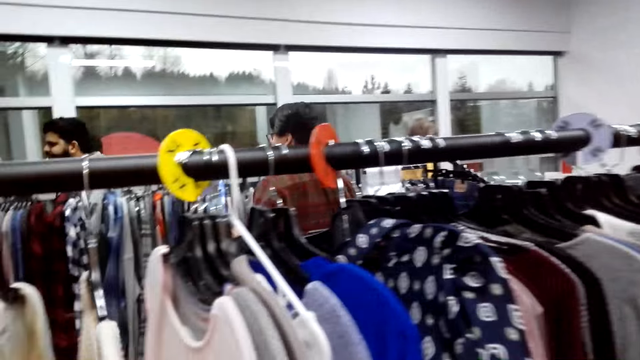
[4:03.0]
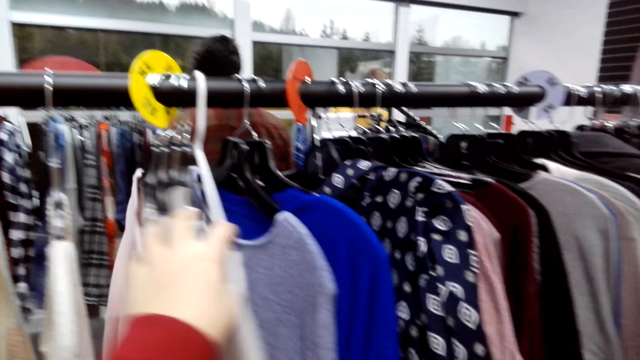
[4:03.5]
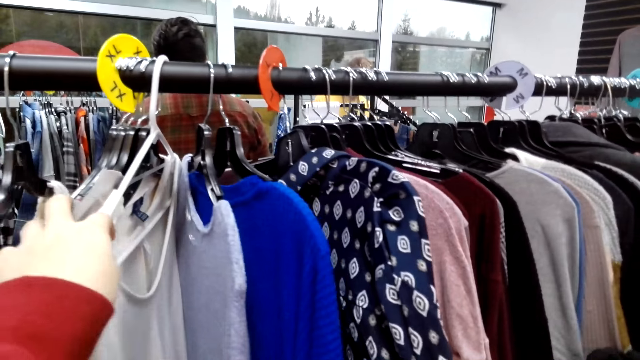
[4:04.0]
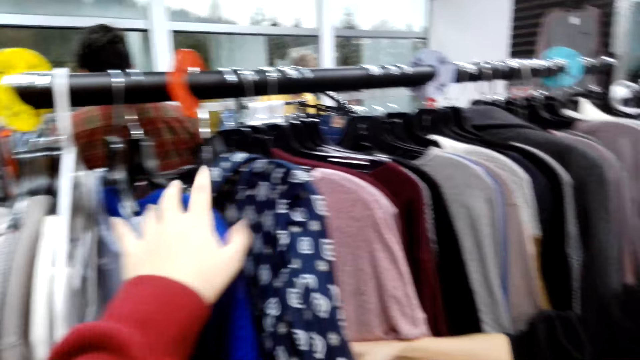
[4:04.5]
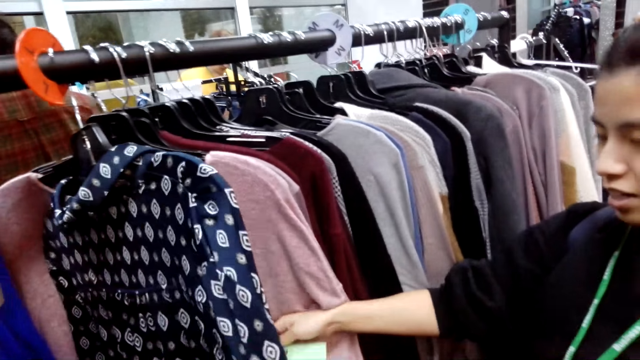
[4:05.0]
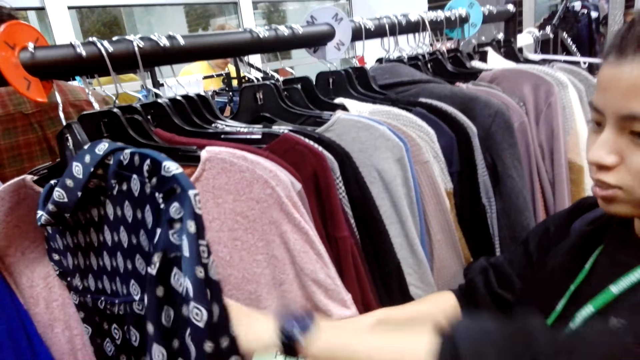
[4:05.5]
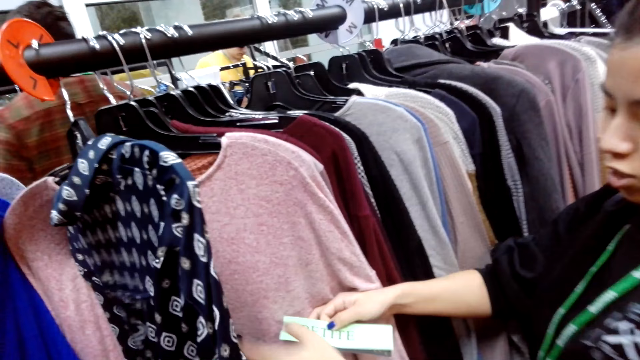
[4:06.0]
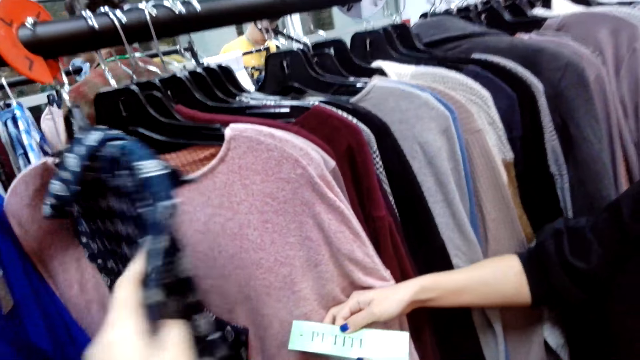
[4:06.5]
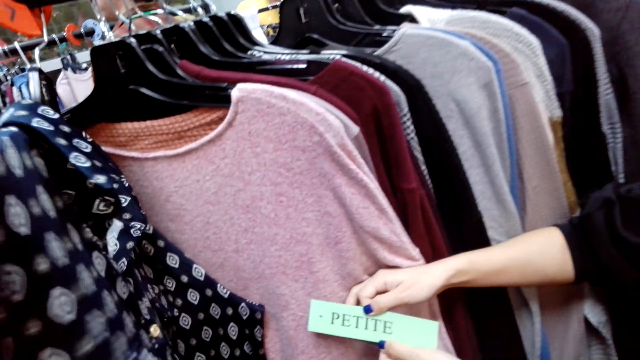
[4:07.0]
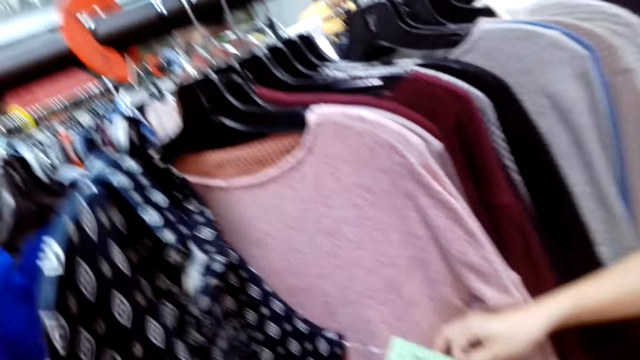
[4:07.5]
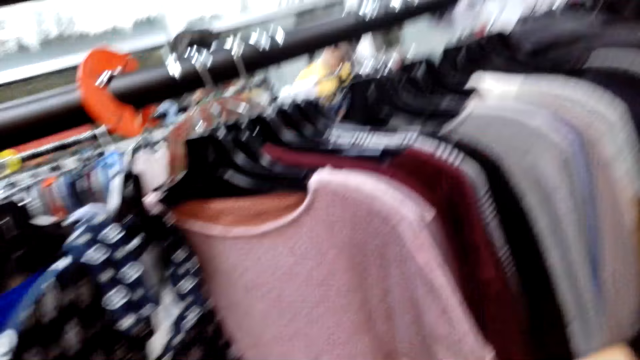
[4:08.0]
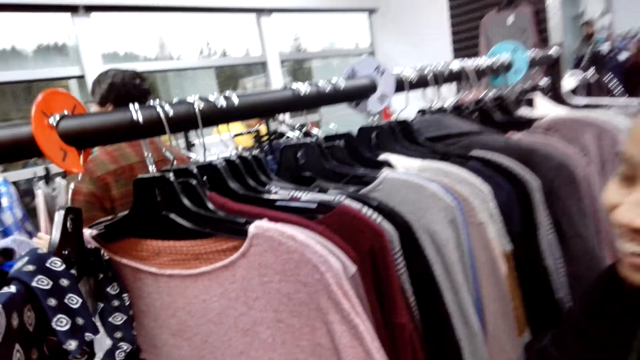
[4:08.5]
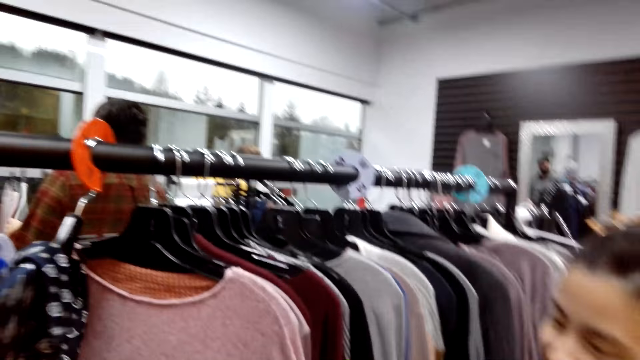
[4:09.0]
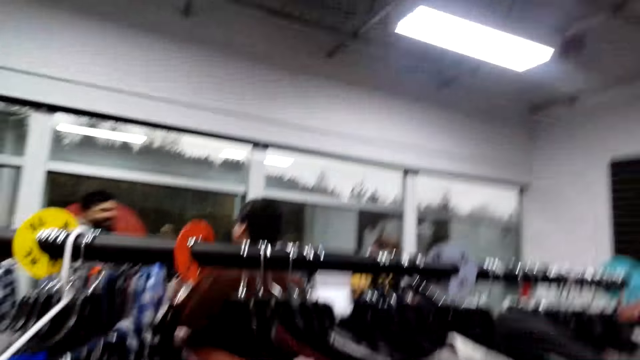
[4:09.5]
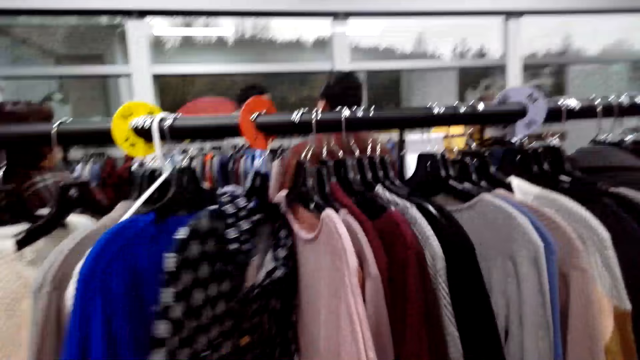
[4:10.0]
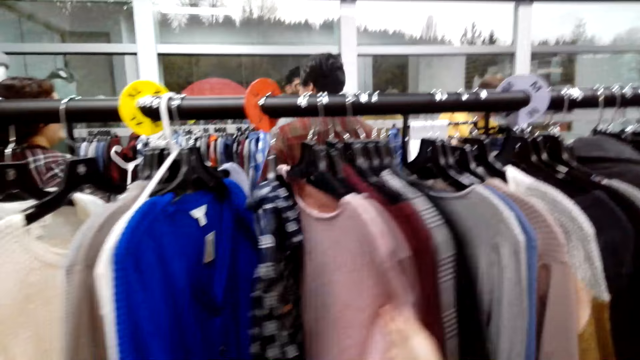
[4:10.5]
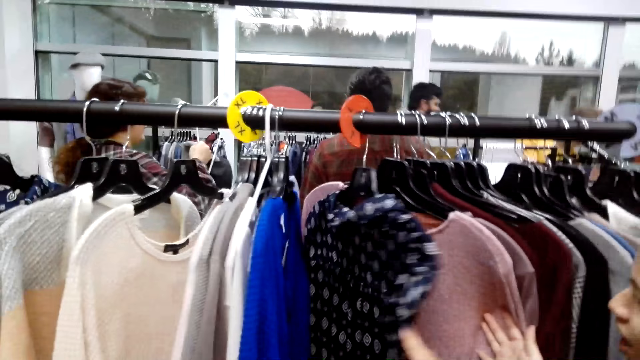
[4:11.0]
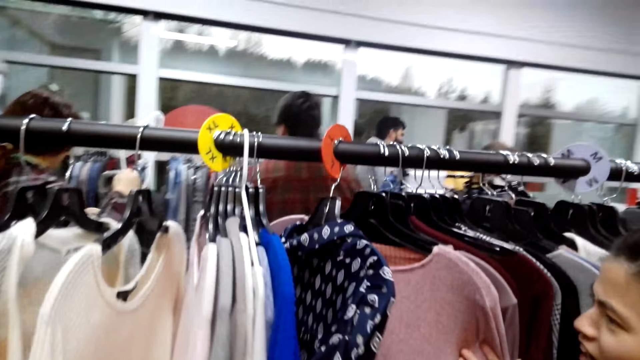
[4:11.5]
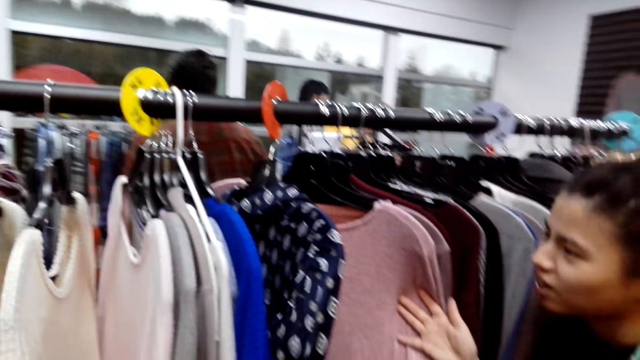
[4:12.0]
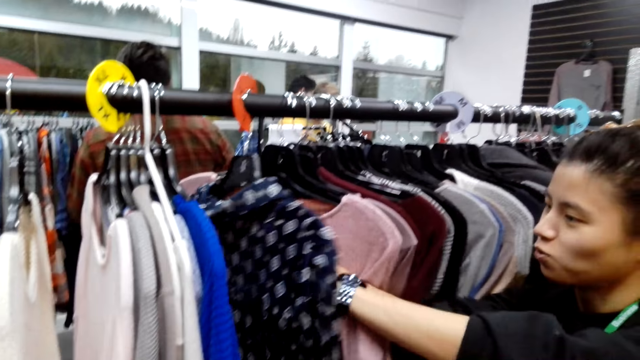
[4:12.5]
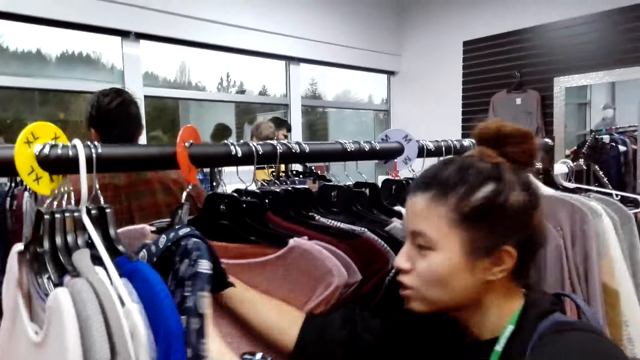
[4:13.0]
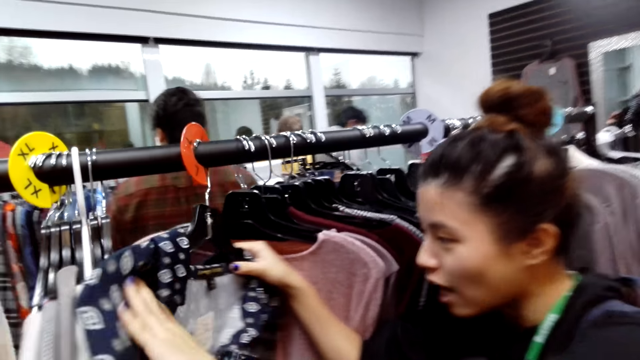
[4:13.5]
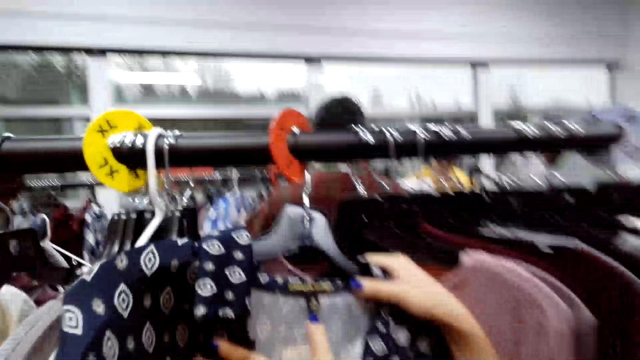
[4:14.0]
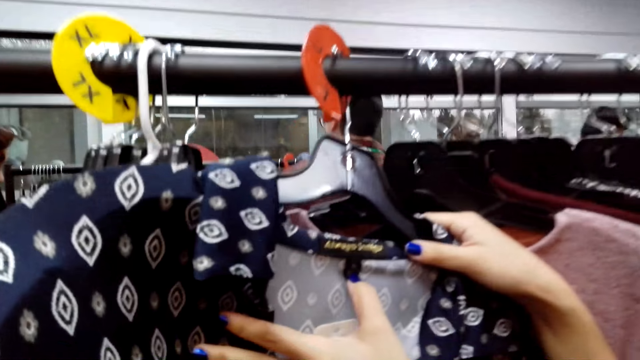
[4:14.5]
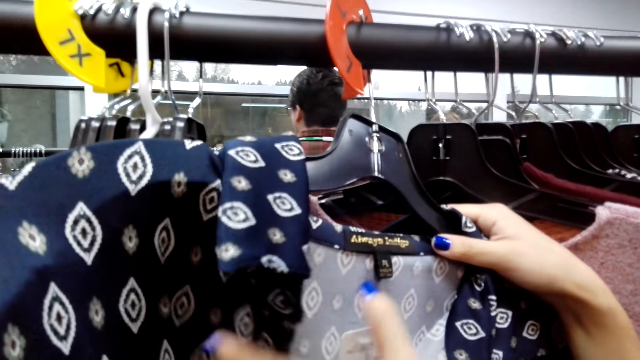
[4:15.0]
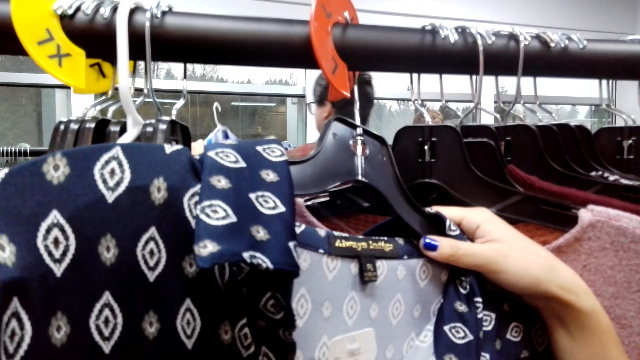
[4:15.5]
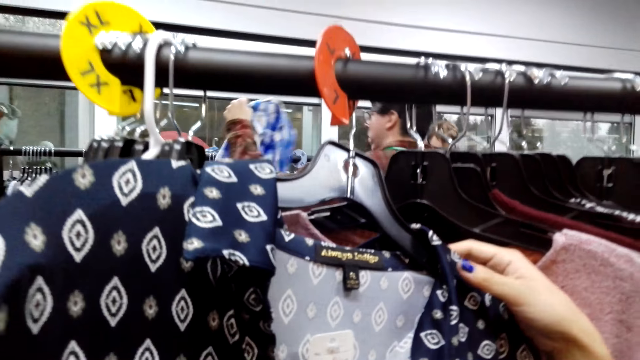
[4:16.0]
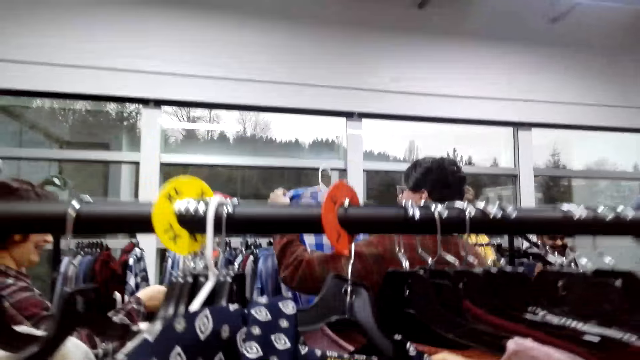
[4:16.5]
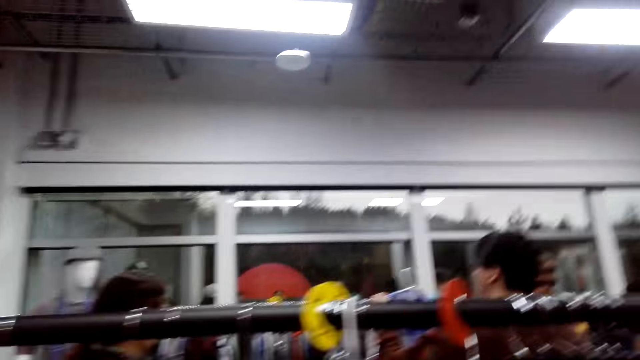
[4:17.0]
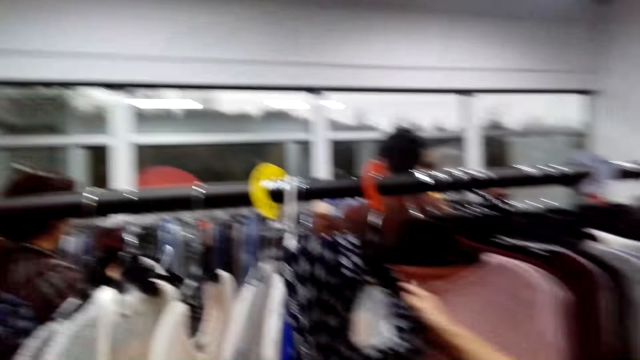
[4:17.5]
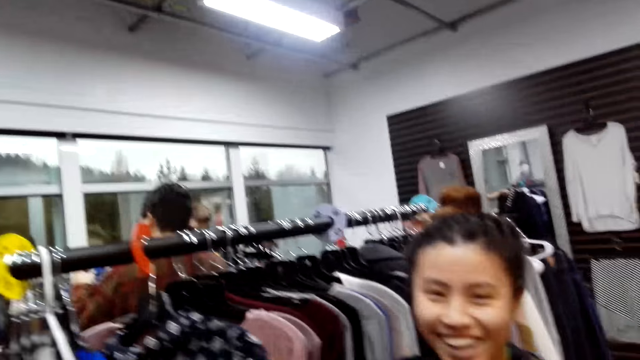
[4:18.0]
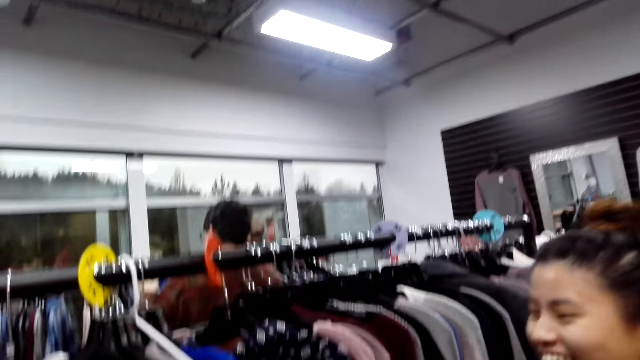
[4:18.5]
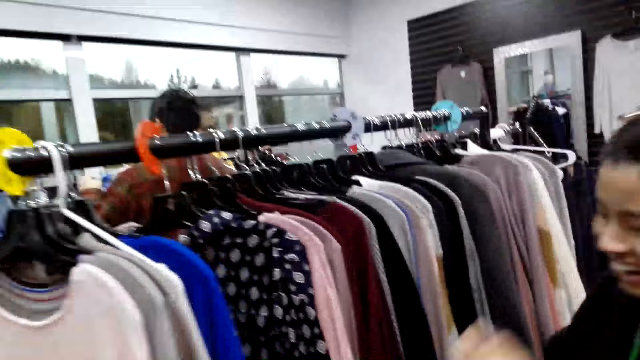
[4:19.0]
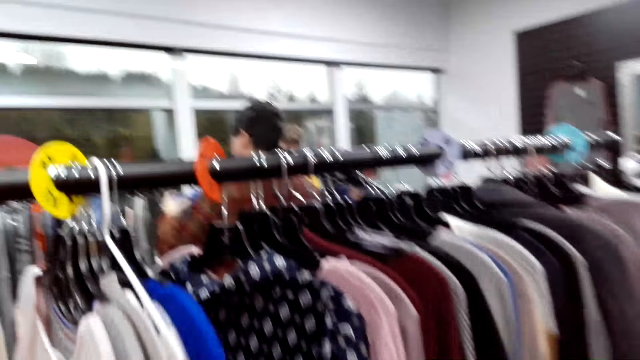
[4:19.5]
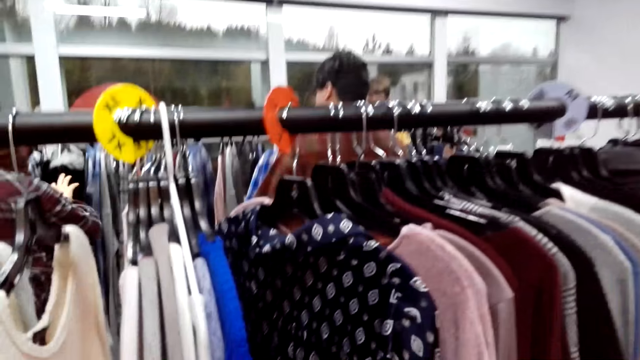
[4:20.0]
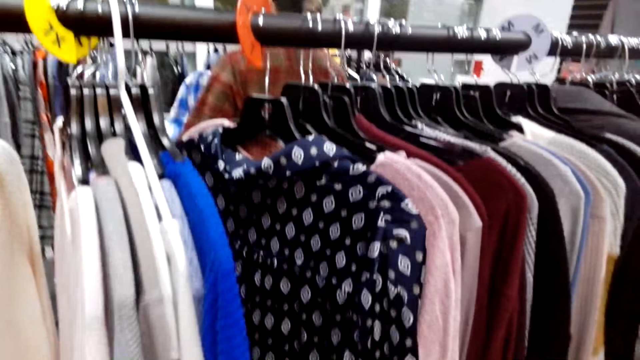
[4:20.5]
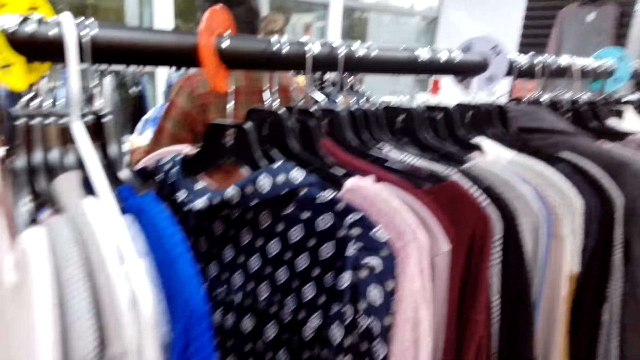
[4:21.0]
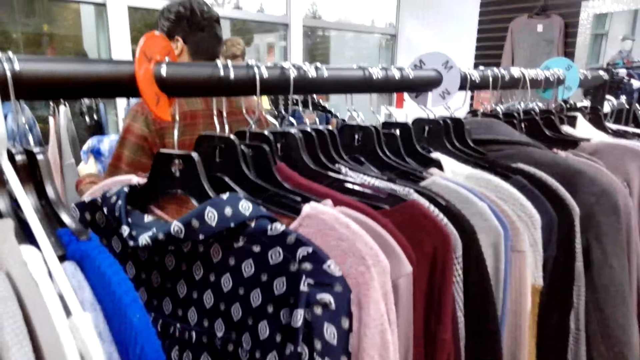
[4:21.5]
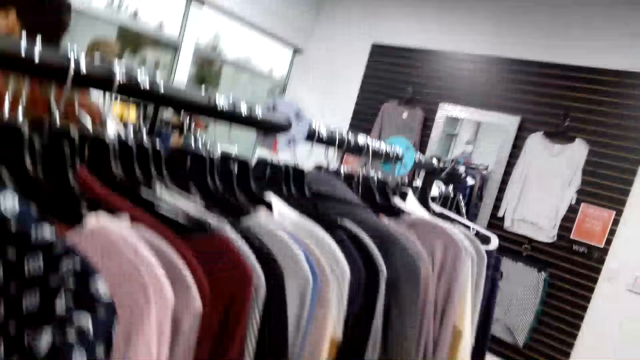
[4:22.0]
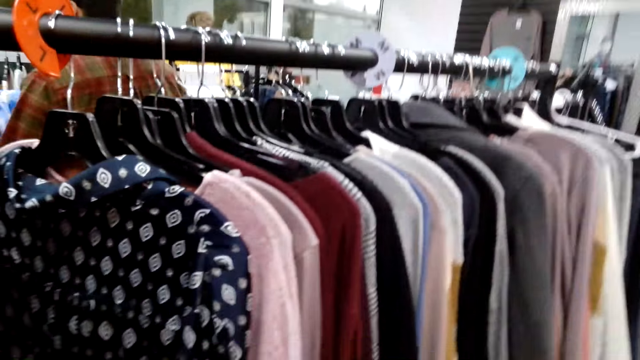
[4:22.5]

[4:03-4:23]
The camera wearer inspects a sweater on the hanging line. They hold a sweater and inspect the sweater. A woman turns the sweater on the hanging line. The camera wearer looks at the woman. They look around the hanging line.
